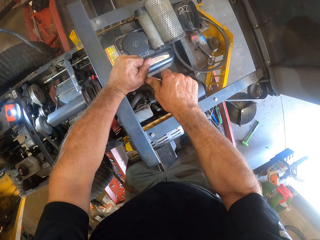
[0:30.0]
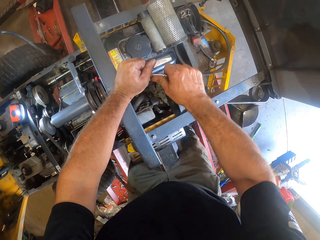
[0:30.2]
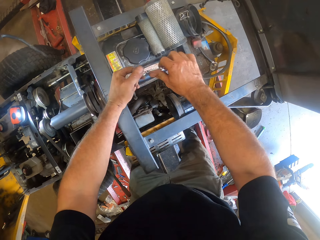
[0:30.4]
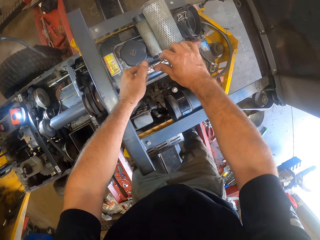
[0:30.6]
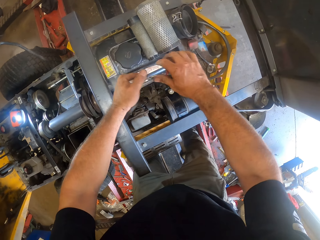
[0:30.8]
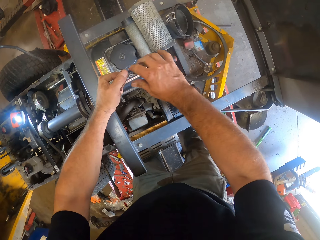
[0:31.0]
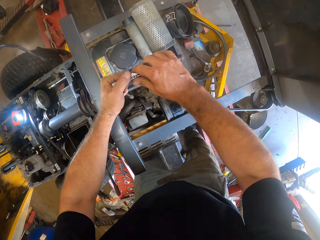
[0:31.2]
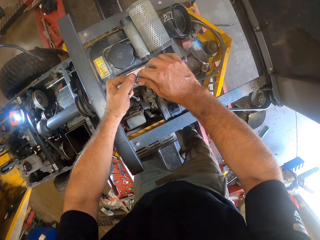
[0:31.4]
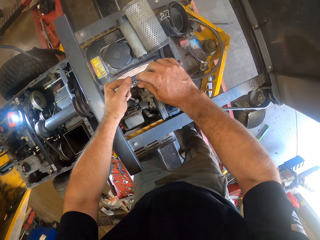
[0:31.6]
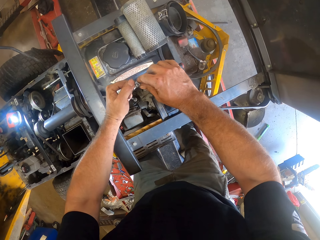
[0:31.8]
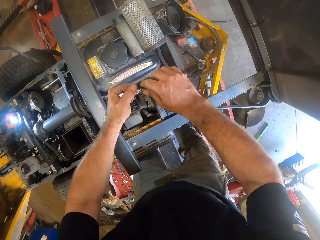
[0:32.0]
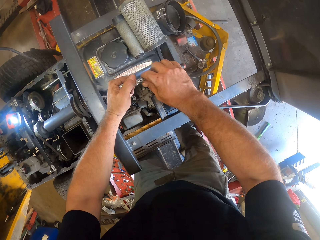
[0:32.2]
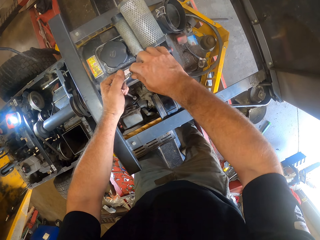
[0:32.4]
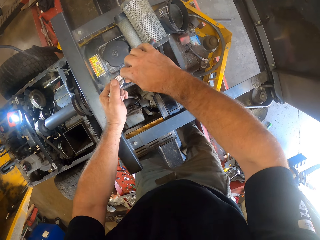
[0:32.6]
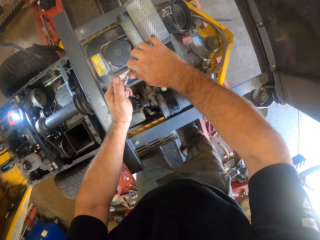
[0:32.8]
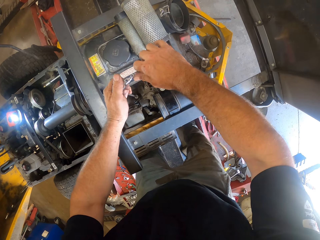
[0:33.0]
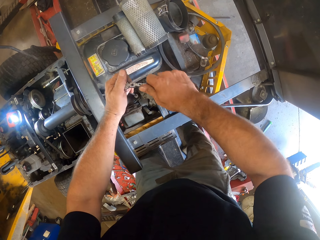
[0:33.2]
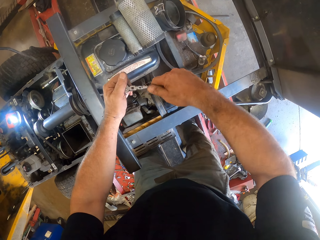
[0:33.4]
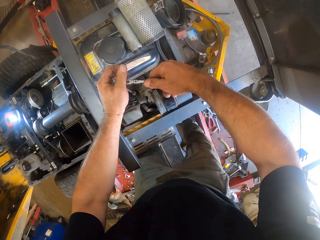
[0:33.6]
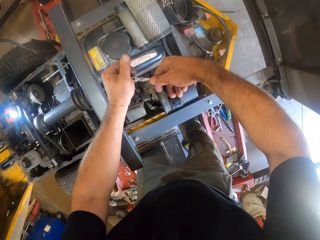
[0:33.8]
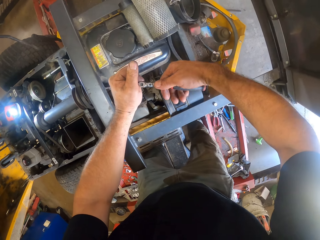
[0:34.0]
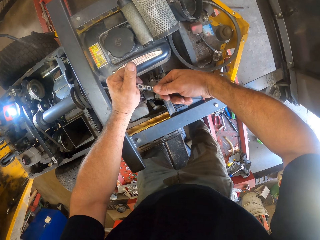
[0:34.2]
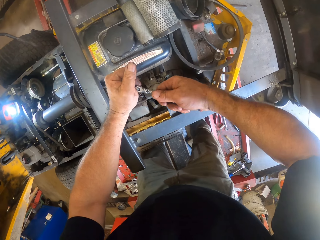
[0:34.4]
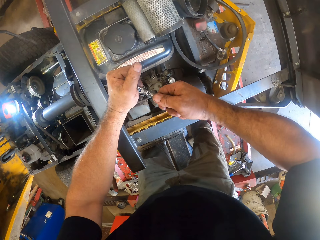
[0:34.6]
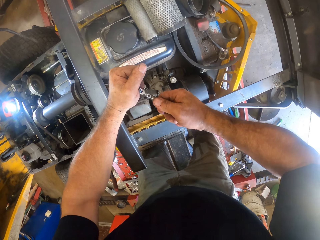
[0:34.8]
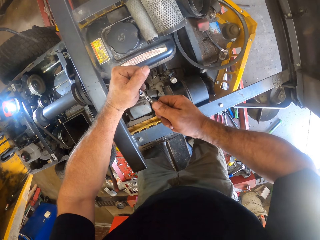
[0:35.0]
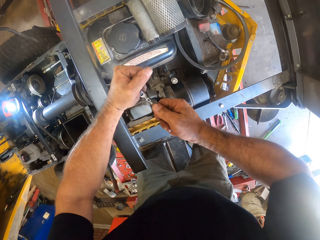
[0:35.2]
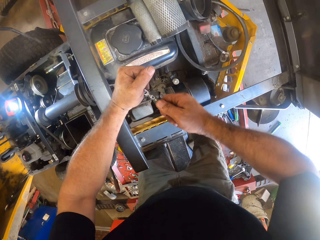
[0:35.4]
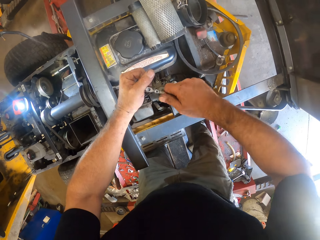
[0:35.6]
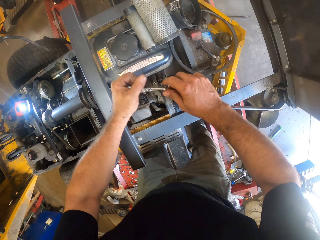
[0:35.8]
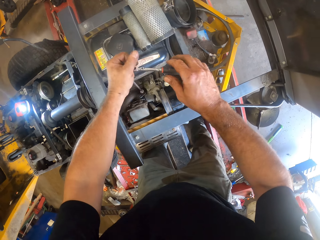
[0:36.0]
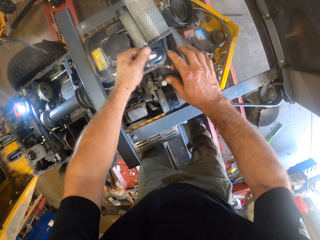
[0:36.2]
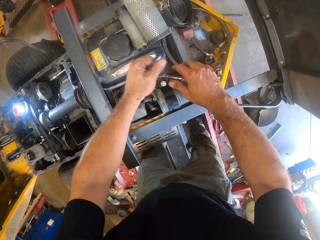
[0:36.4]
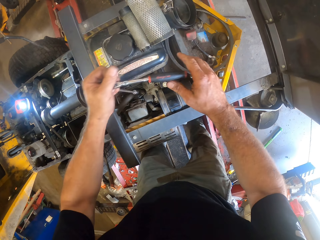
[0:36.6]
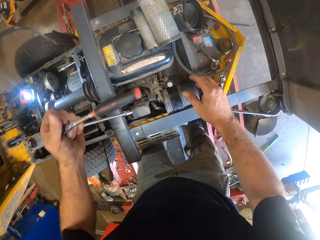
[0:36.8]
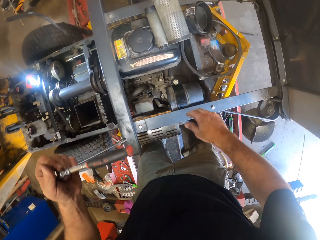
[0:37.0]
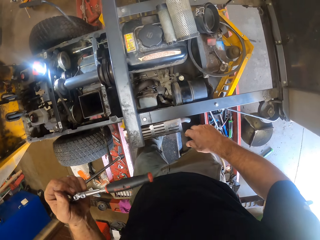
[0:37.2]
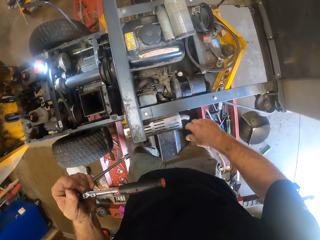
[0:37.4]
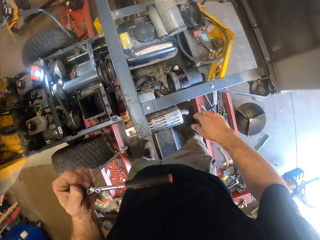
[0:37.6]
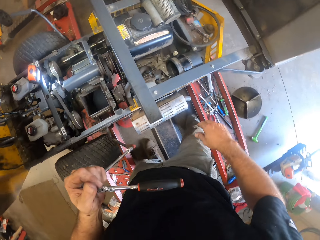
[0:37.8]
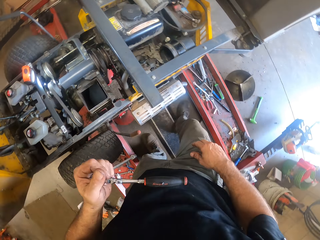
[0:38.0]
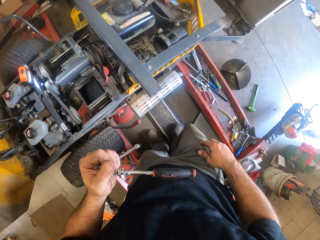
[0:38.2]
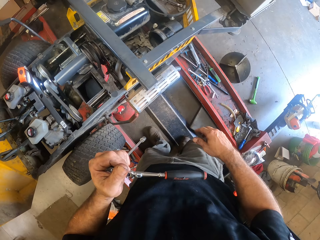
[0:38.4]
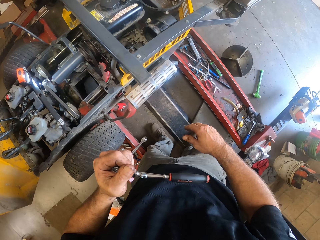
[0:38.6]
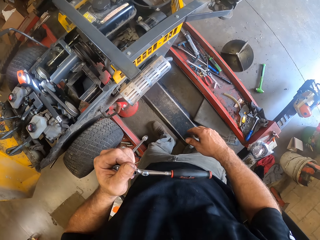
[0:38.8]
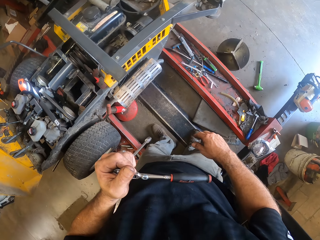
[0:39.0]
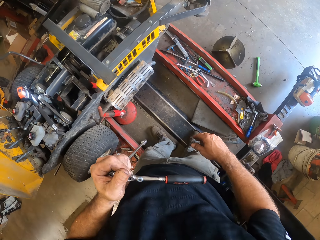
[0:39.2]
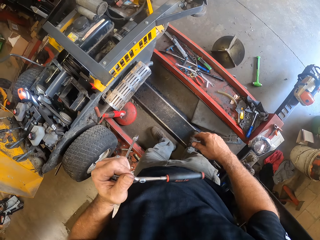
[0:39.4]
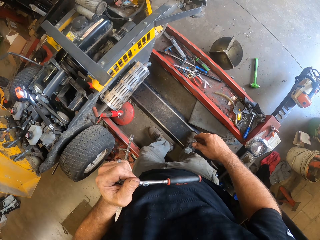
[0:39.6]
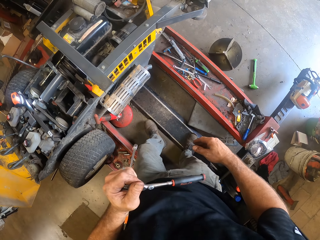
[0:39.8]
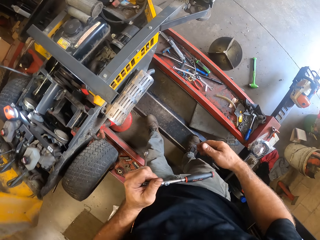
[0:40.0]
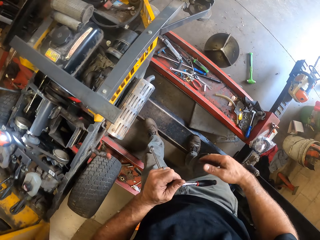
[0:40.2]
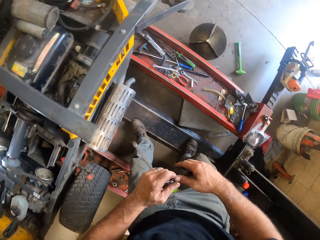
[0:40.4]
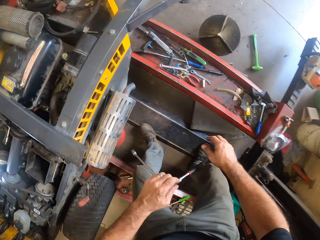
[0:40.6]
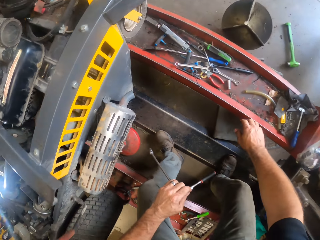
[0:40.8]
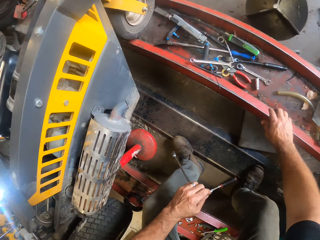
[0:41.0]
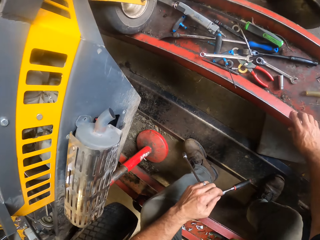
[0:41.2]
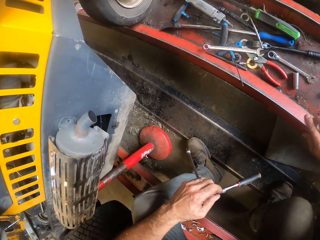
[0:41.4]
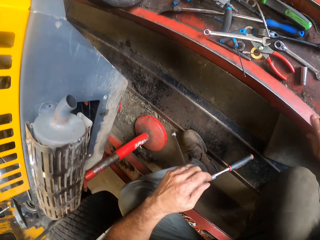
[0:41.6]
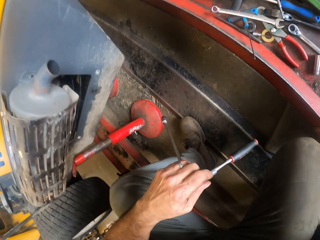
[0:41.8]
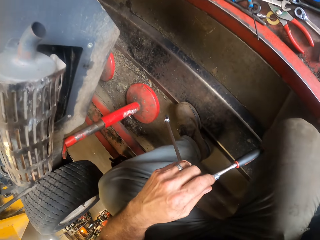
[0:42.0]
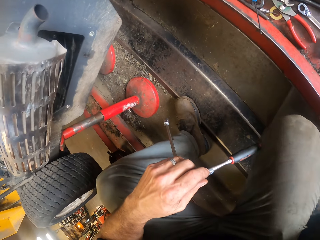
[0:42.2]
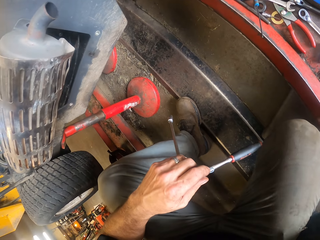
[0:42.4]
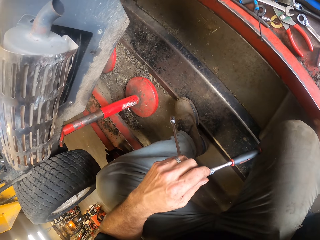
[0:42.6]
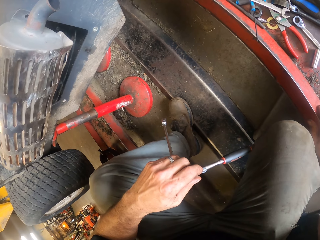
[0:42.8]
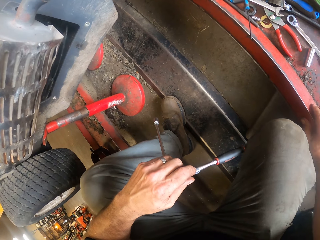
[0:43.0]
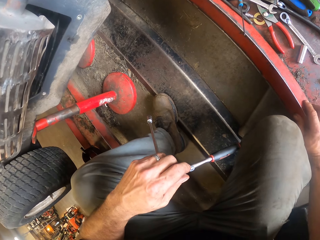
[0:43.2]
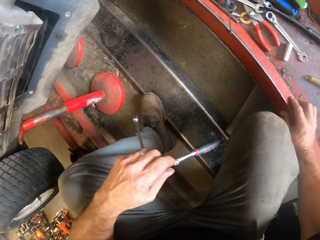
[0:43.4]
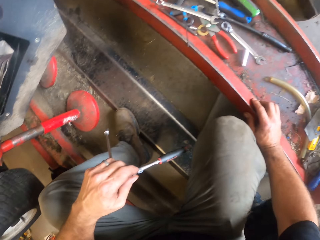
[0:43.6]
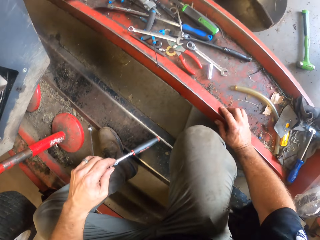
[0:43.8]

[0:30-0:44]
The camera wearer lifts the wrench. They tighten the bolt of the lawnmower with the wrench. They remove the wrench from the lawnmower. They make a step. They look around. They bend down by the side of the lawn mower. They hold the car lift. They look at the car lift.

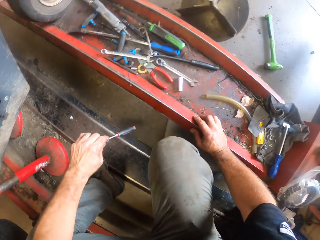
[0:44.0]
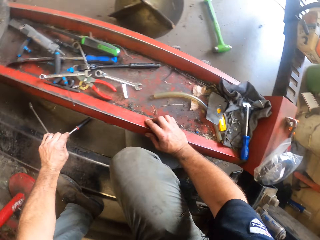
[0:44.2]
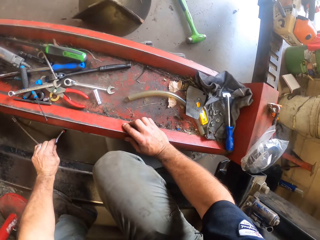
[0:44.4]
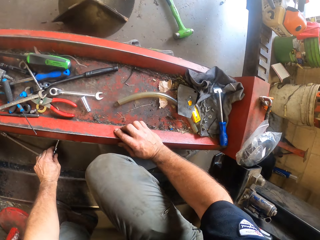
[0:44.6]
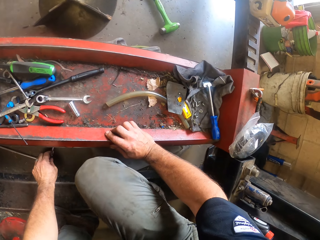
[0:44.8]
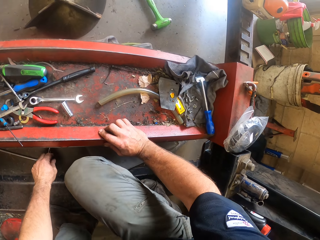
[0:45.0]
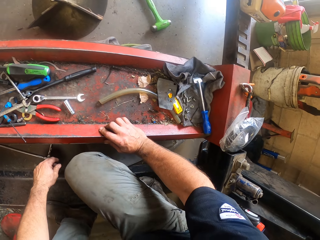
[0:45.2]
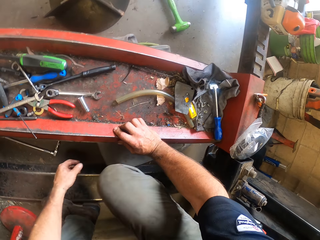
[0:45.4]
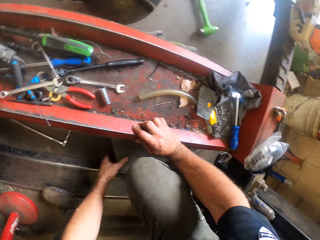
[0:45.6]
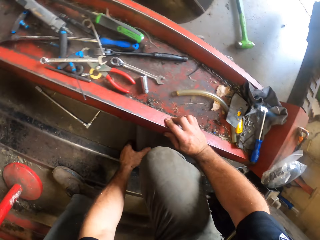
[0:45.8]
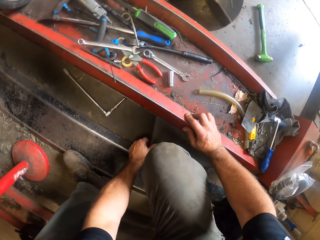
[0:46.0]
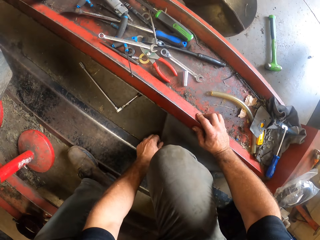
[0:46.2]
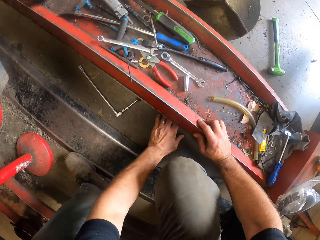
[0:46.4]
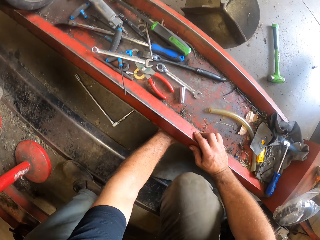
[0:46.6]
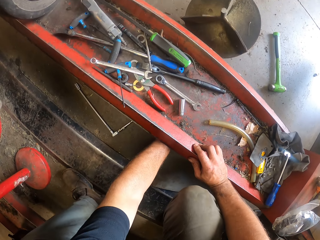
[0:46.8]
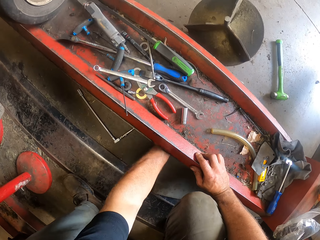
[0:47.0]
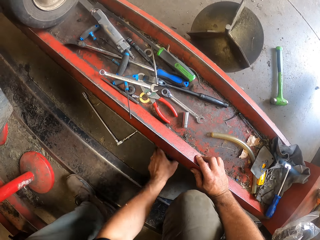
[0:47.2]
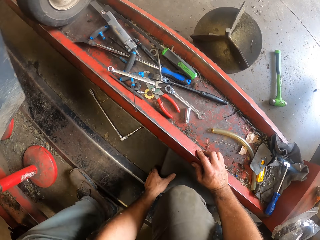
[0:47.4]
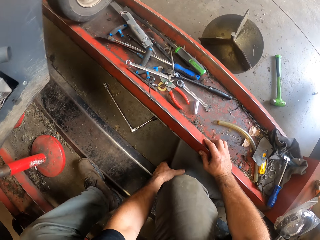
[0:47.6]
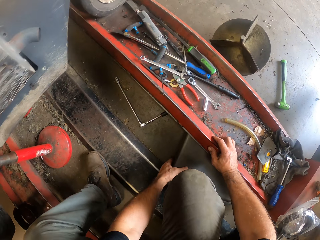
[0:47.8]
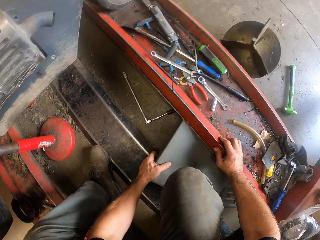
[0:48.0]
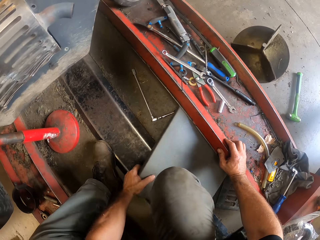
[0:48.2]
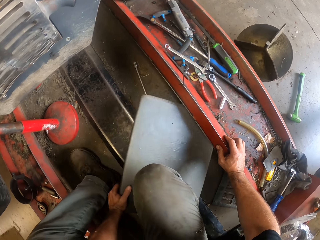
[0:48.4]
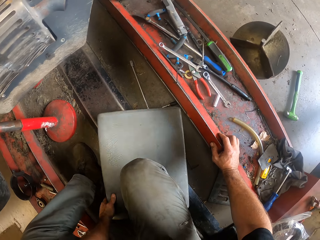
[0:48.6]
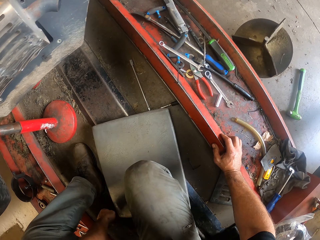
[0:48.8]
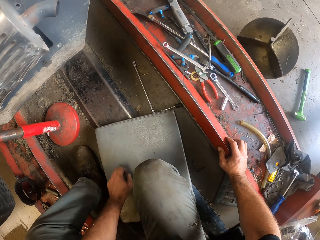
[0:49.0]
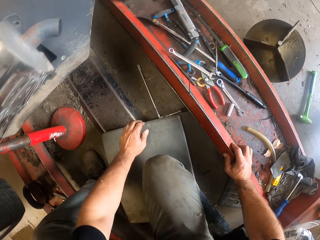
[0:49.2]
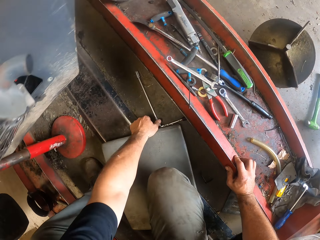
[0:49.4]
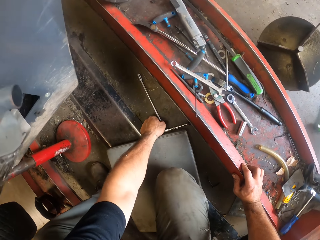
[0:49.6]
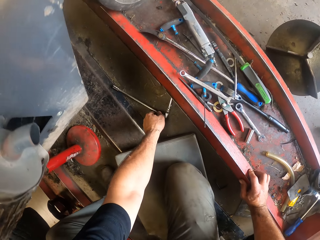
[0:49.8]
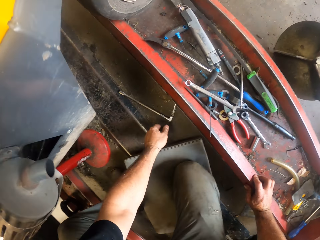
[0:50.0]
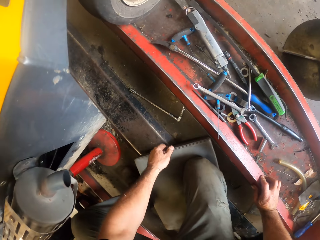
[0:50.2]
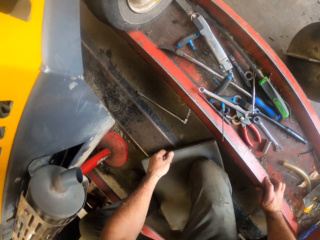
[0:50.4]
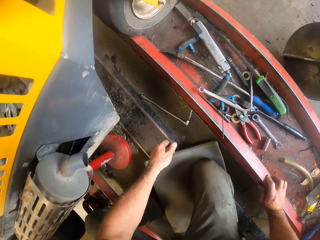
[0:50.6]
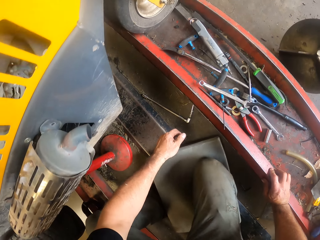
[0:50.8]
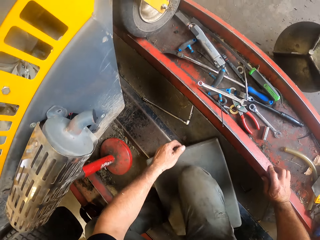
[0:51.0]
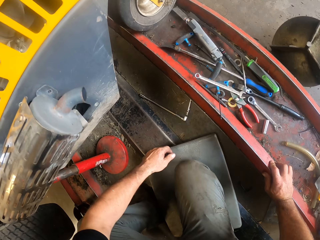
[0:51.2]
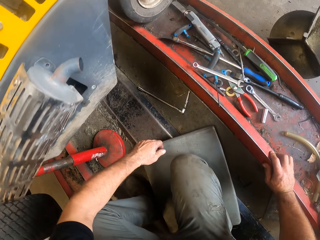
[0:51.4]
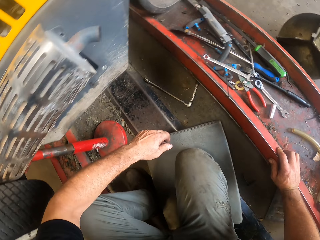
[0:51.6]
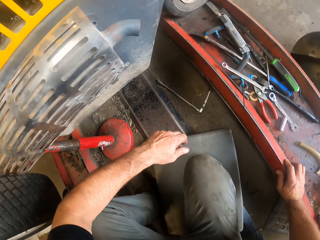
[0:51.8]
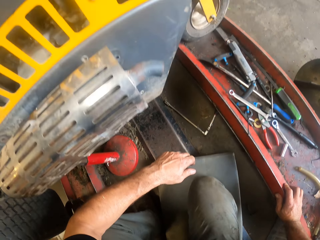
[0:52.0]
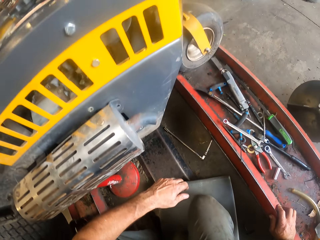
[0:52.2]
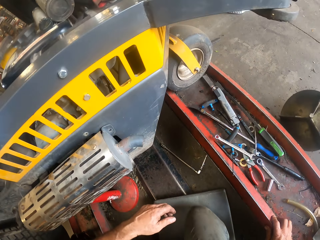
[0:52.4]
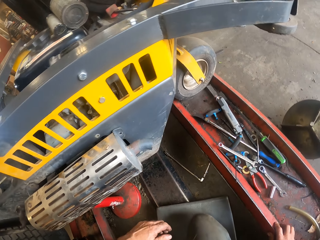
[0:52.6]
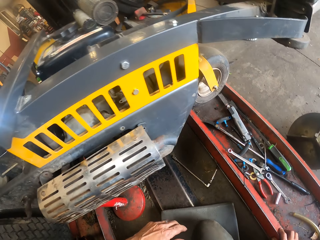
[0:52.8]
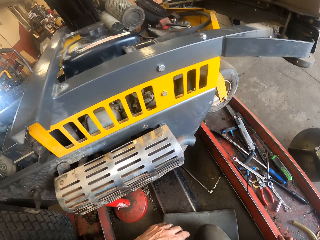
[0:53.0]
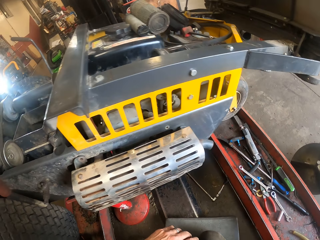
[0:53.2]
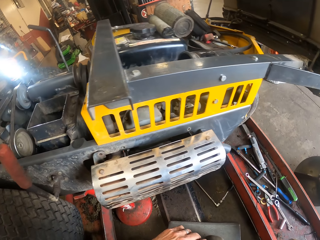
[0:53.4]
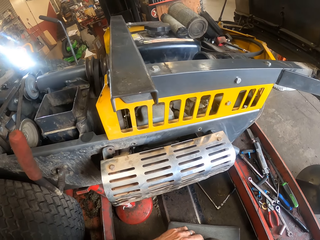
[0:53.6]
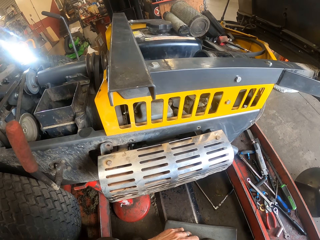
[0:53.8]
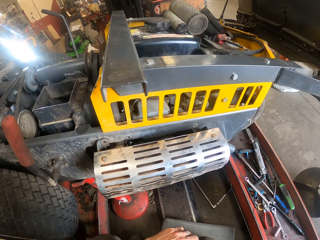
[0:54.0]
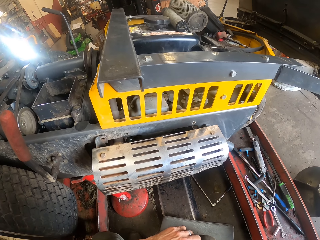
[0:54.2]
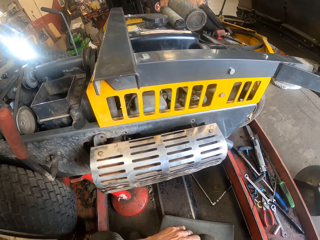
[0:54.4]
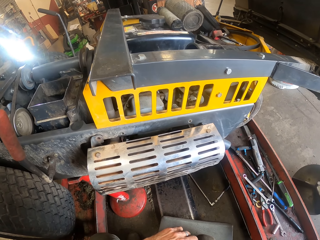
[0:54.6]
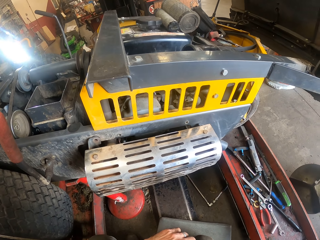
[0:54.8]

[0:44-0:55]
The camera wearer drops the plug spanners on the floor. He pulls the mat. He pulls out a tool box with his left hand. He puts the mat on the car lift. He adjusts the plug spanners on the floor with his left hand. He pushes the socket wrench. He kneels on the mat. He looks around.
